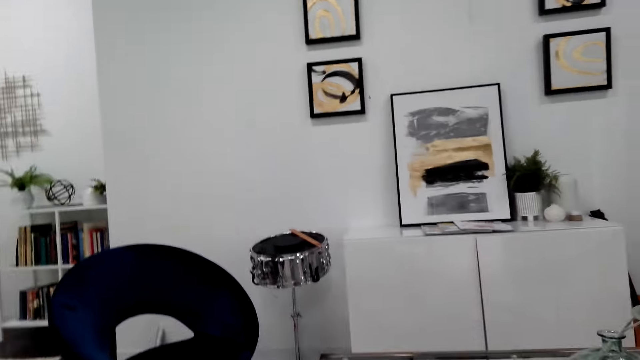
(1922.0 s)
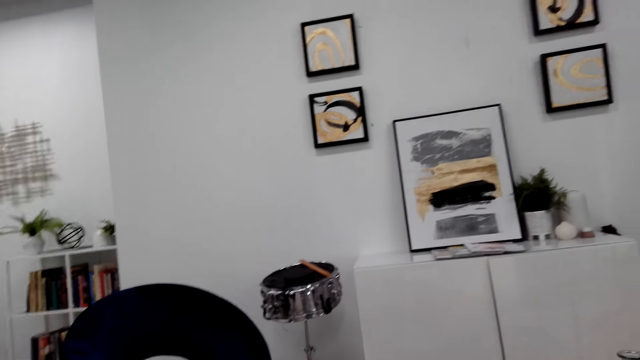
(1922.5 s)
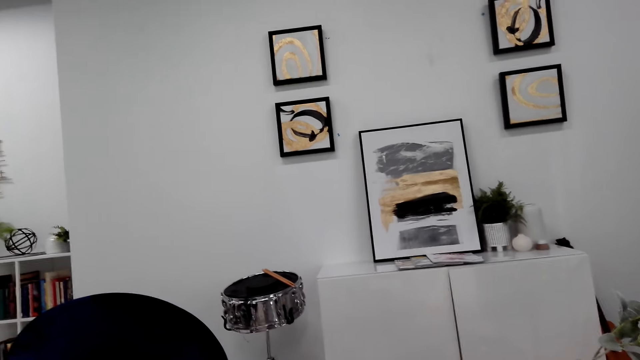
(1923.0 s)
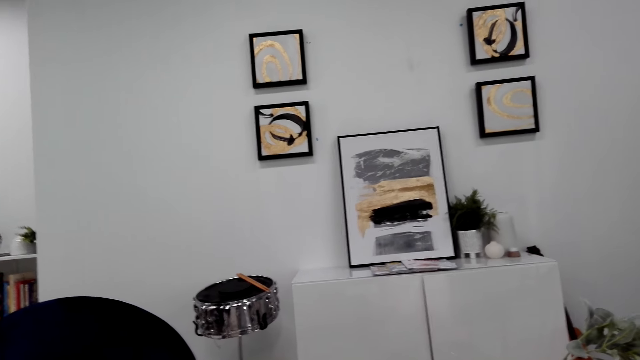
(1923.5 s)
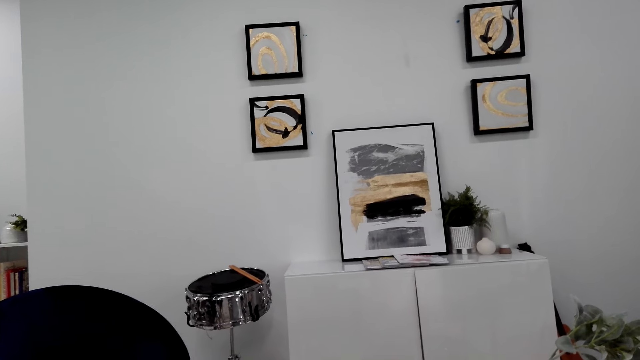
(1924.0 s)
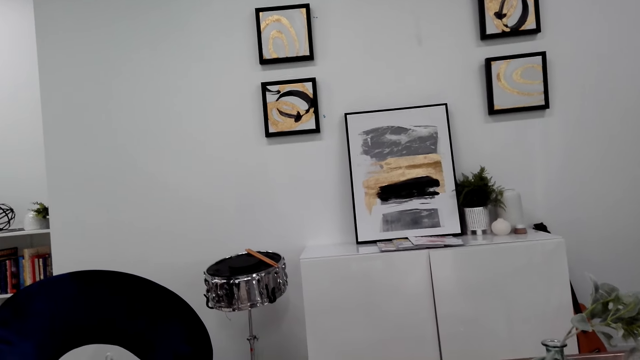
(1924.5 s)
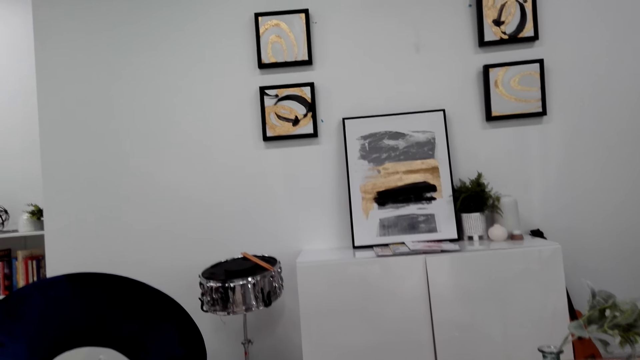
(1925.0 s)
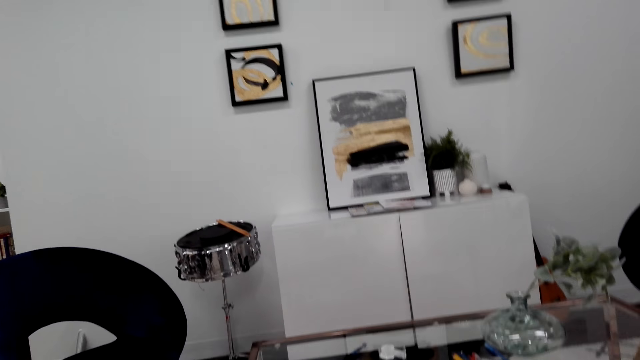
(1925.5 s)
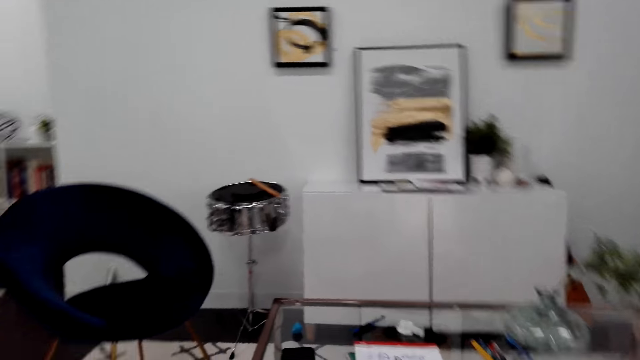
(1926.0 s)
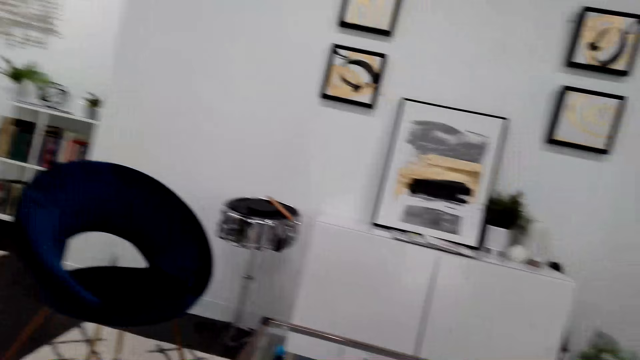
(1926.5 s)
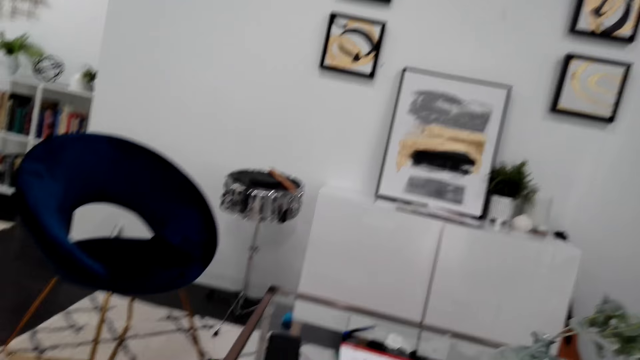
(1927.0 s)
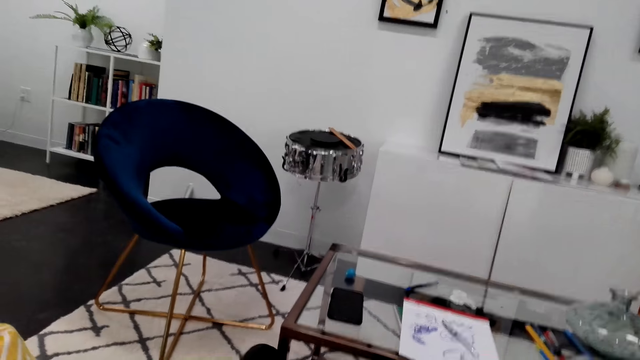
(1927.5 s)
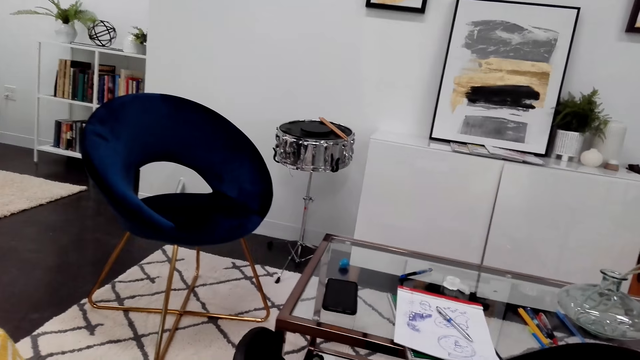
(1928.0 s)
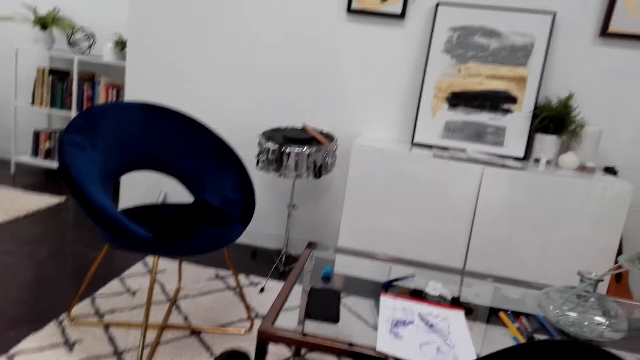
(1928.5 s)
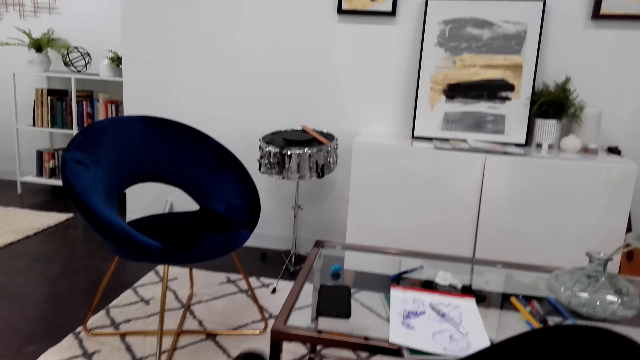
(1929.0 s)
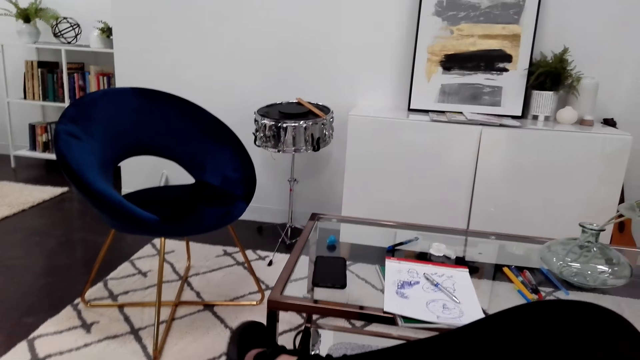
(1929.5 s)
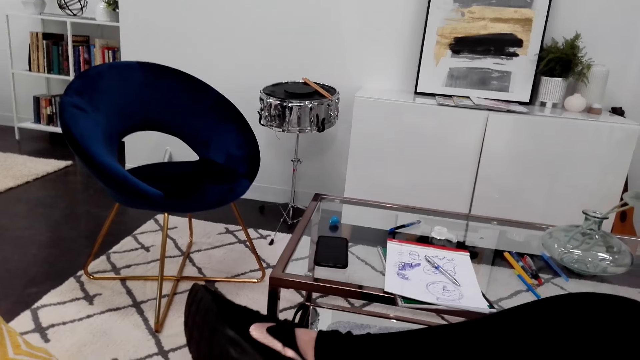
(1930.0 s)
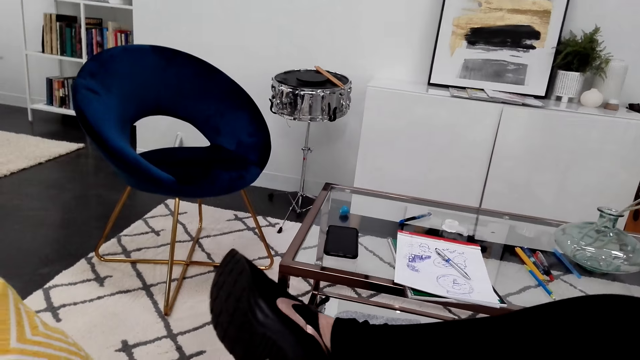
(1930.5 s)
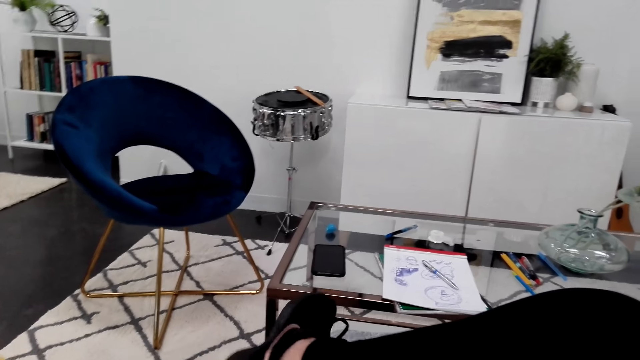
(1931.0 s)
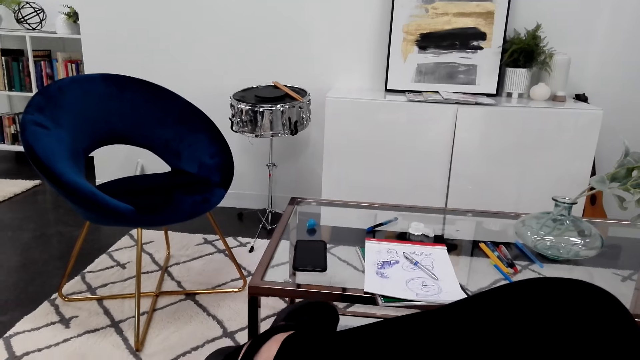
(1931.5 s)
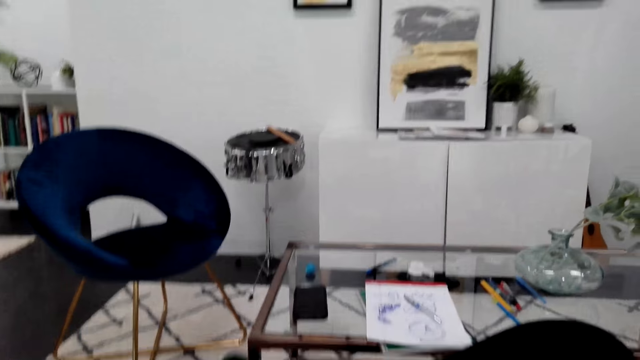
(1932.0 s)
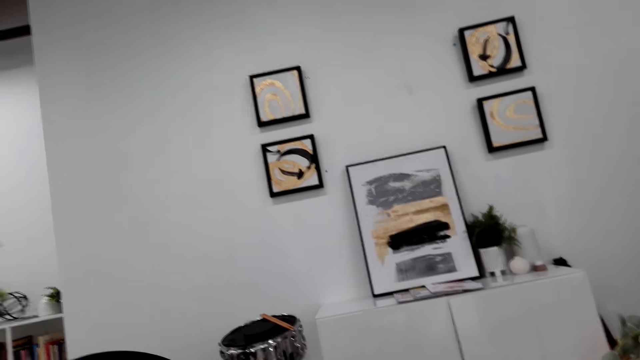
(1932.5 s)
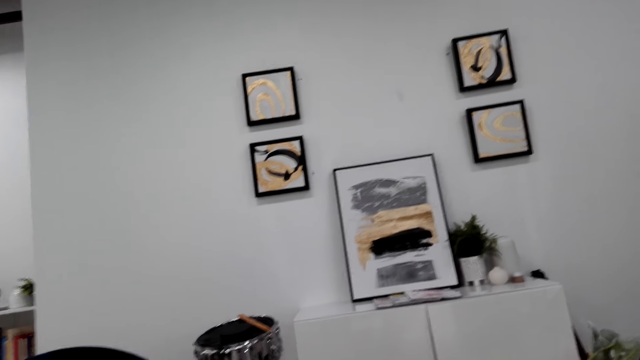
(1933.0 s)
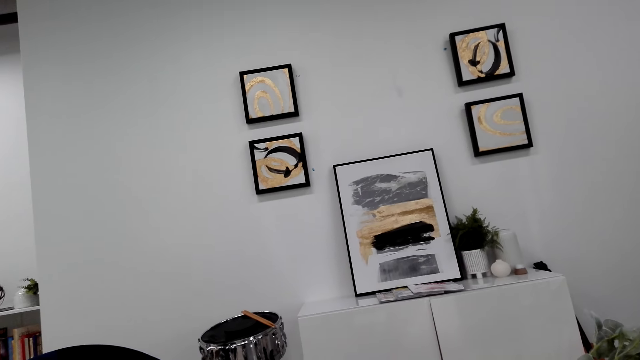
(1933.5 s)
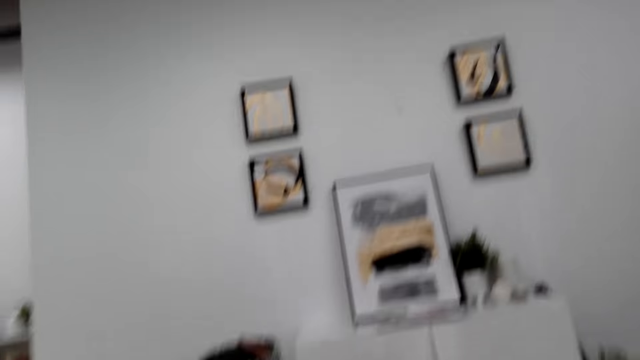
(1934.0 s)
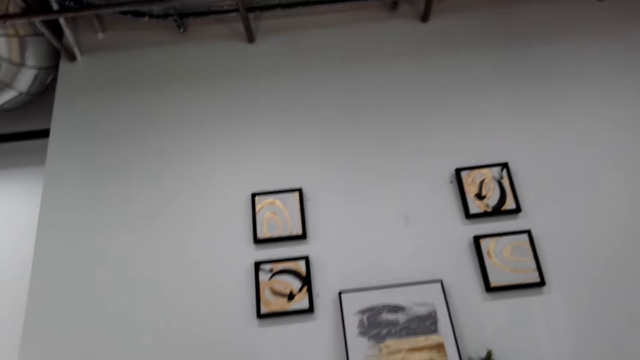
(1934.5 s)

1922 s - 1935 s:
The camera wearer moves a leg. They look around. They move a leg. They look around.

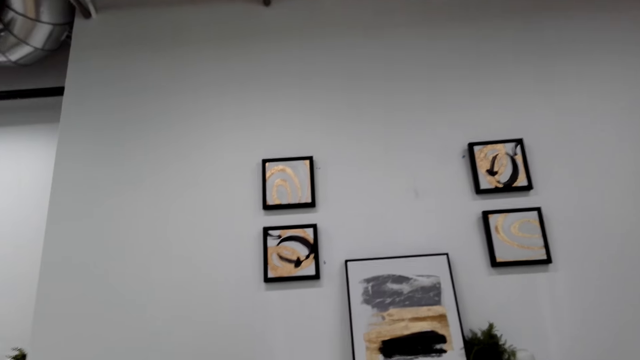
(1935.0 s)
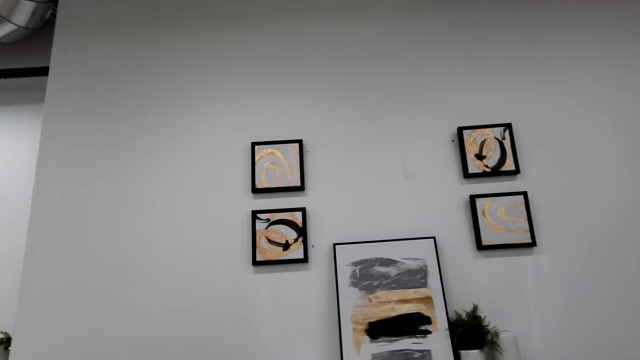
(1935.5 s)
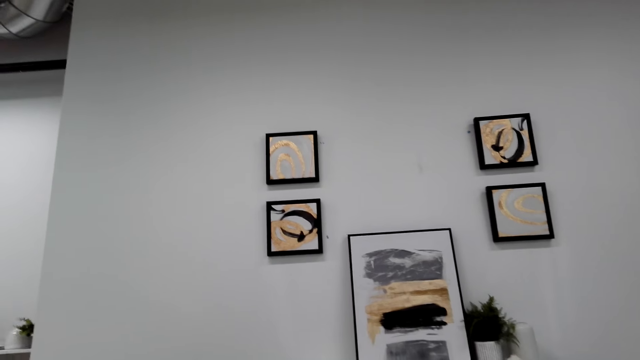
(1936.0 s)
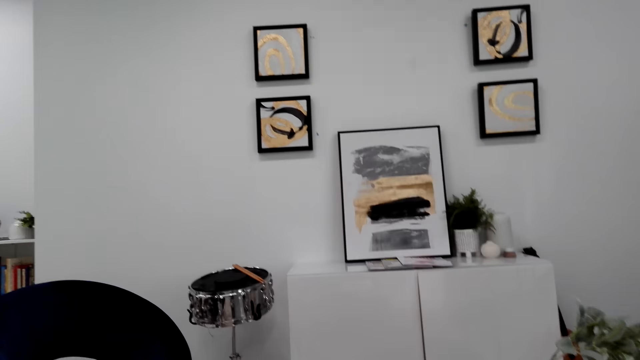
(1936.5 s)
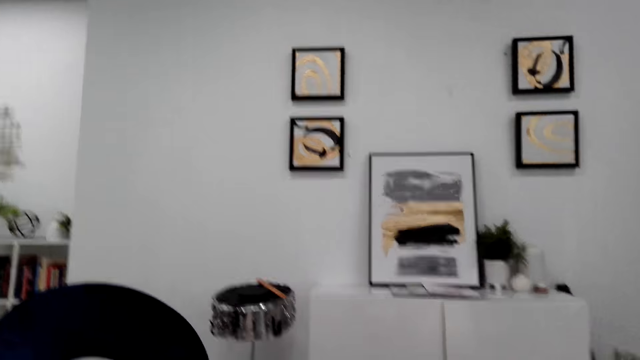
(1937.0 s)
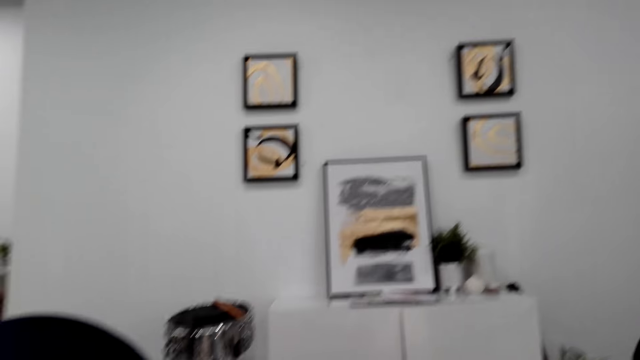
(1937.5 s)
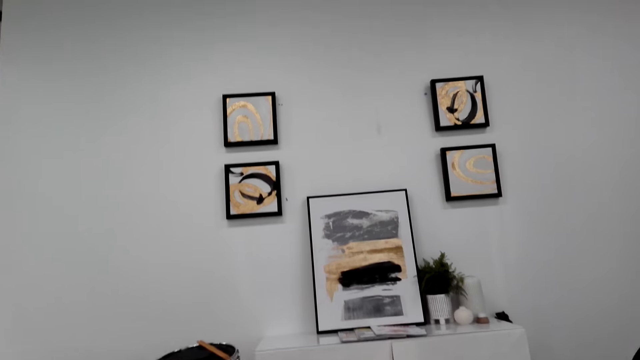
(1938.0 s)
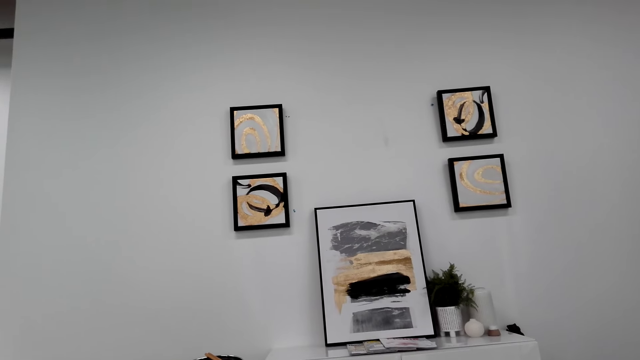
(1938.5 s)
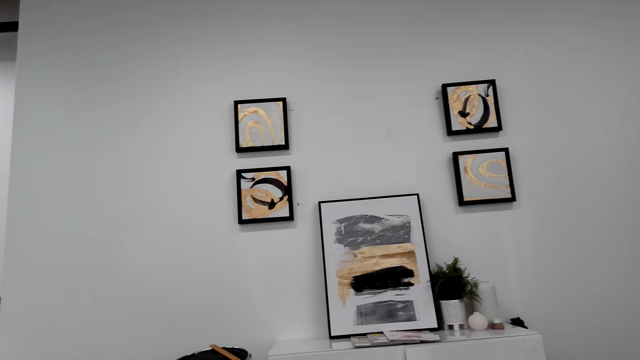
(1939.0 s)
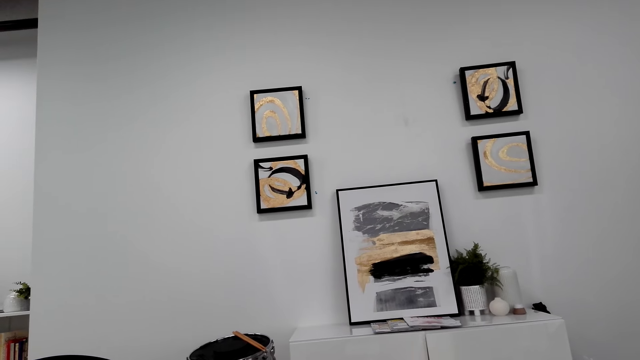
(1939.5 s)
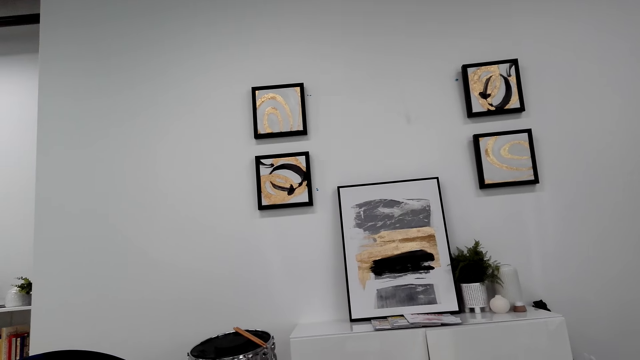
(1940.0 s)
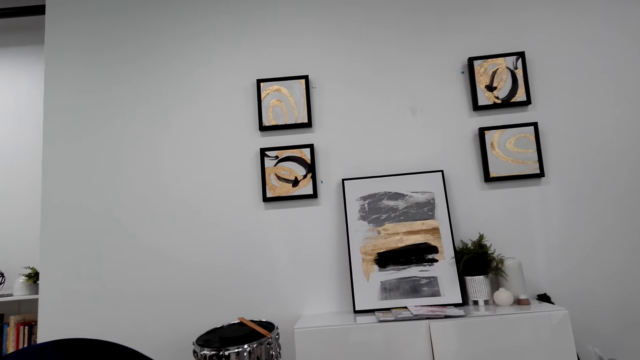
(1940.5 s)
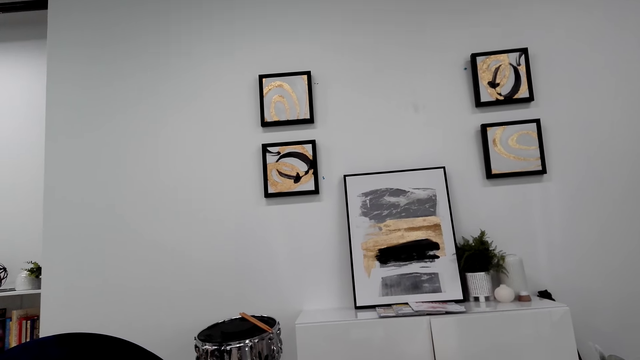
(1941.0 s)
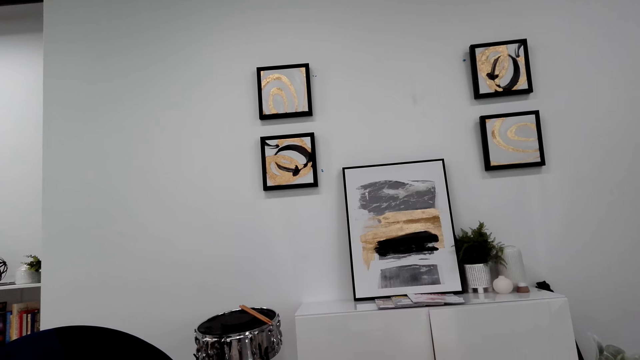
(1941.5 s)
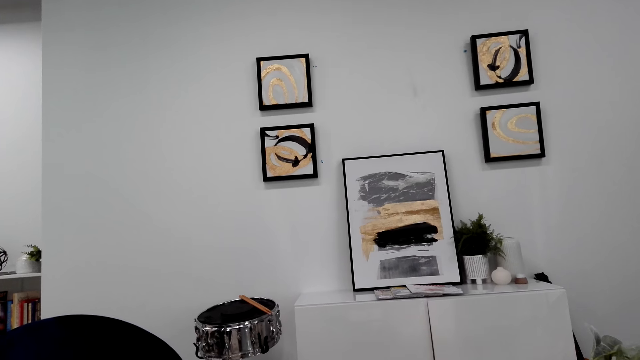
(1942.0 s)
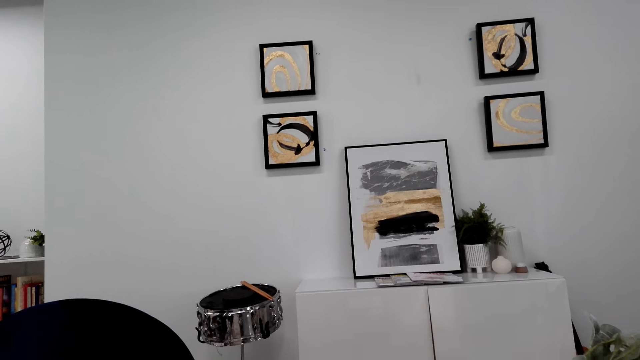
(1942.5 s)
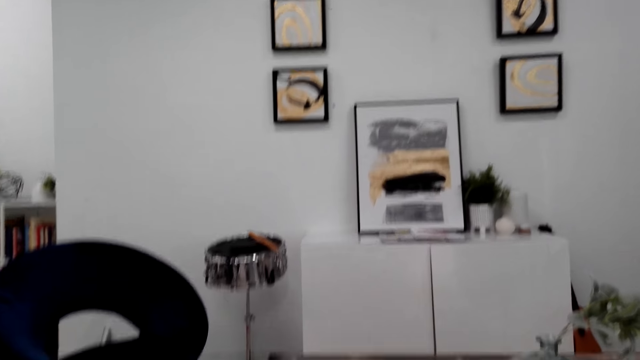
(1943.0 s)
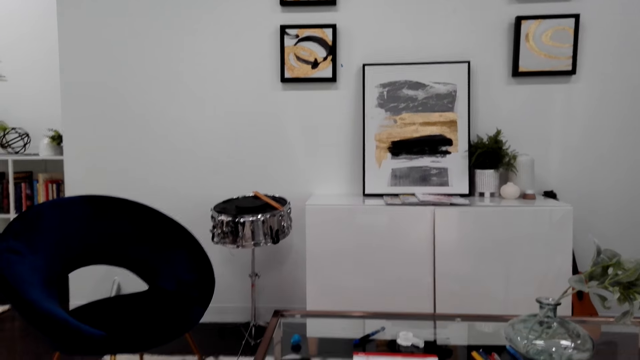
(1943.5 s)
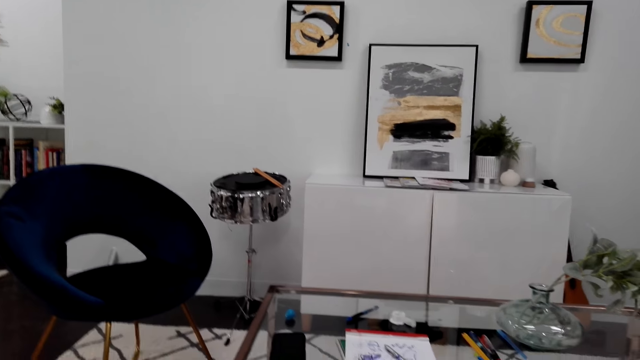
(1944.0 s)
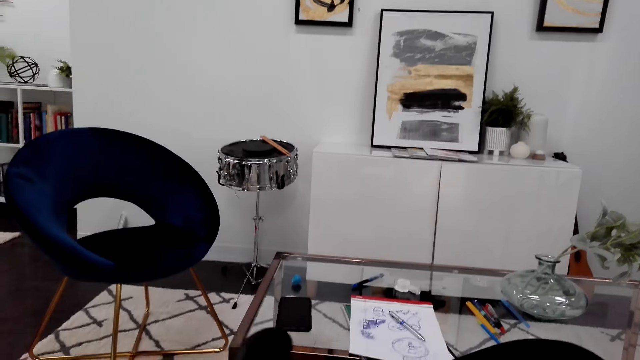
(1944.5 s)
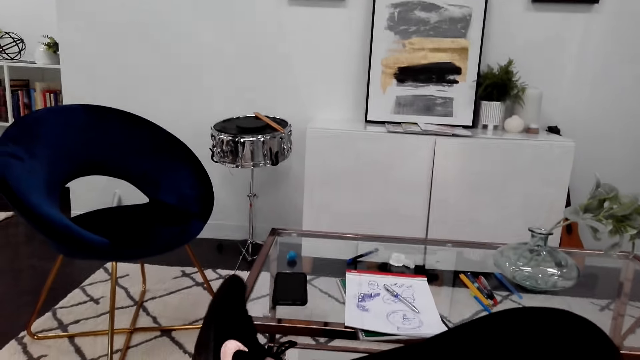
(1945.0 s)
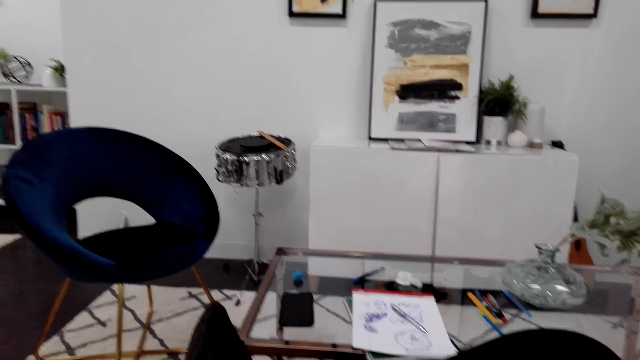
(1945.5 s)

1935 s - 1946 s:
The camera wearer dialogues with someone. They move a leg.
